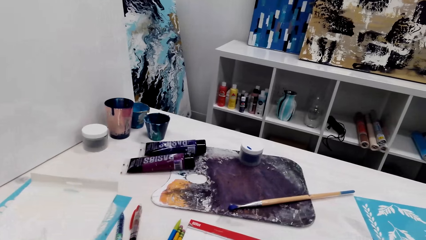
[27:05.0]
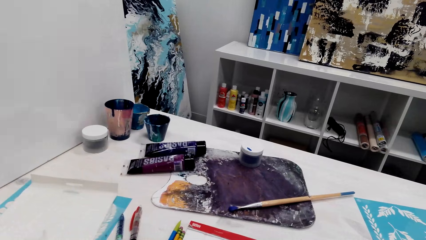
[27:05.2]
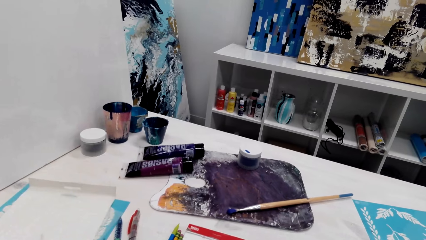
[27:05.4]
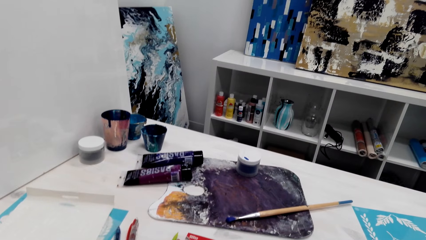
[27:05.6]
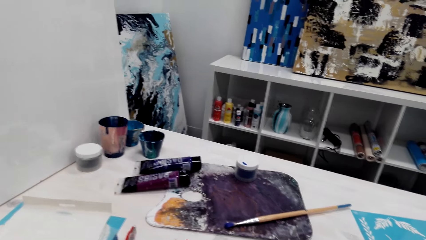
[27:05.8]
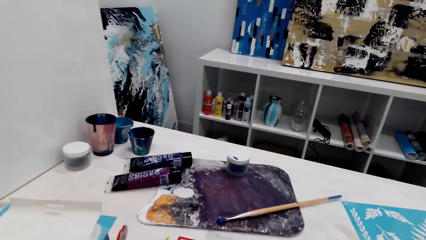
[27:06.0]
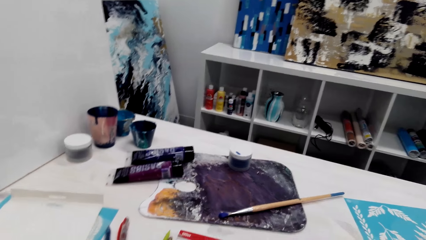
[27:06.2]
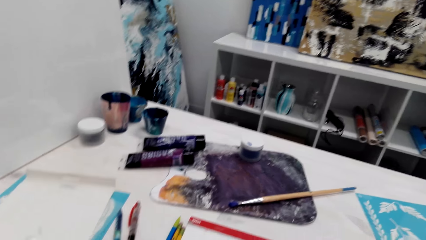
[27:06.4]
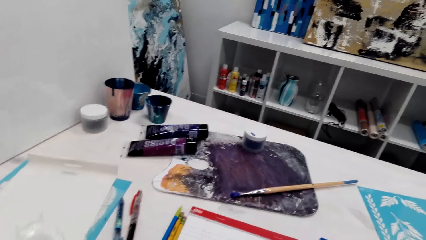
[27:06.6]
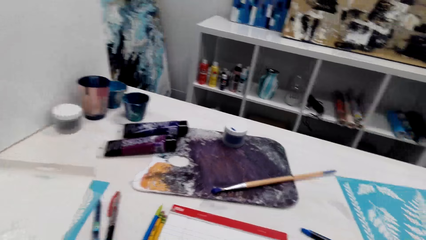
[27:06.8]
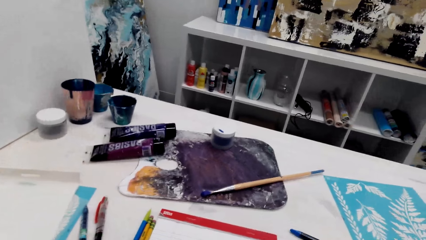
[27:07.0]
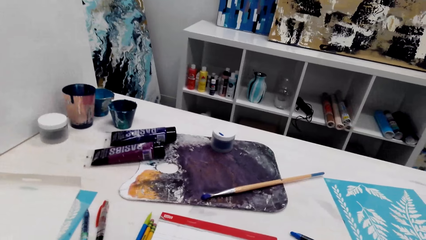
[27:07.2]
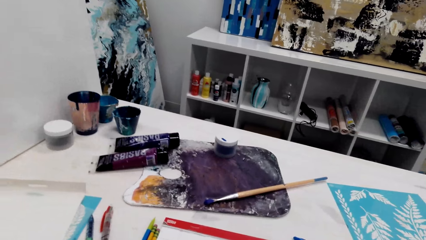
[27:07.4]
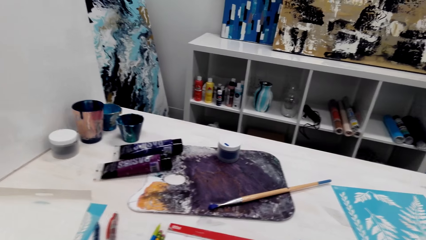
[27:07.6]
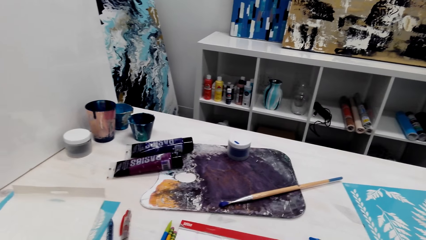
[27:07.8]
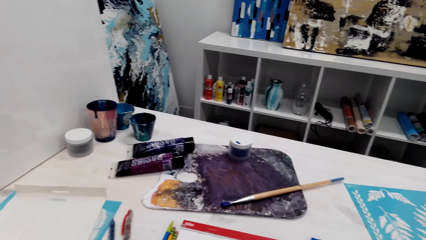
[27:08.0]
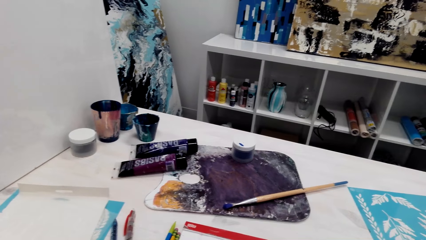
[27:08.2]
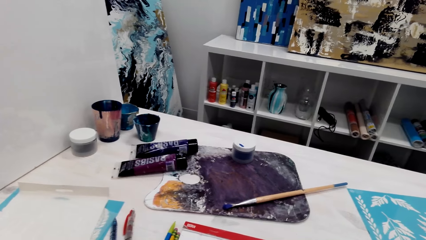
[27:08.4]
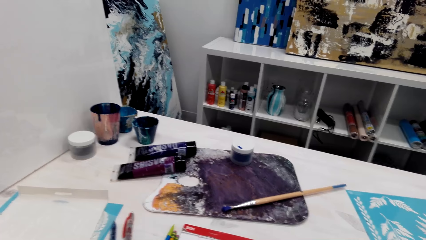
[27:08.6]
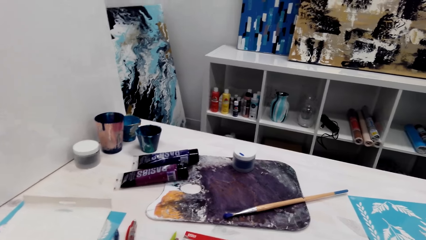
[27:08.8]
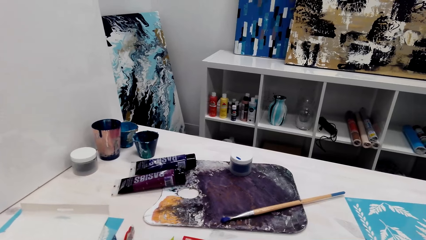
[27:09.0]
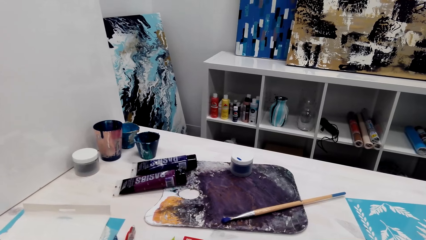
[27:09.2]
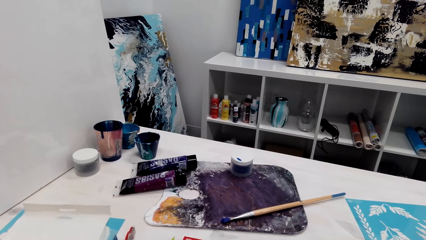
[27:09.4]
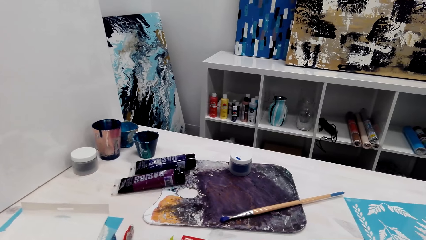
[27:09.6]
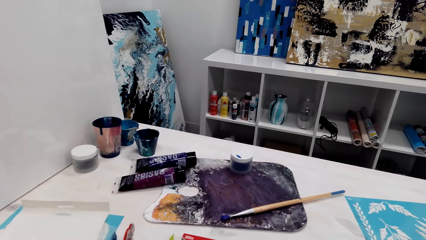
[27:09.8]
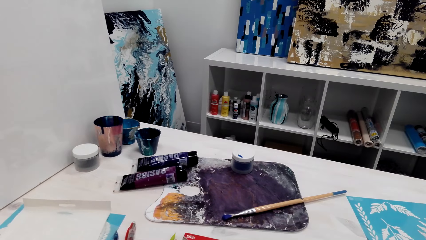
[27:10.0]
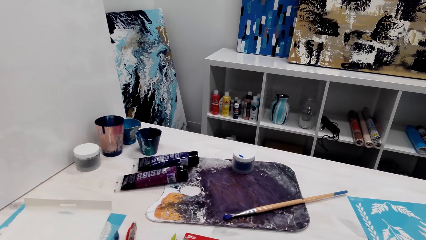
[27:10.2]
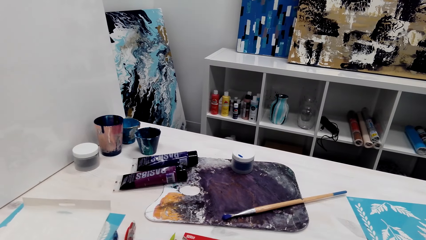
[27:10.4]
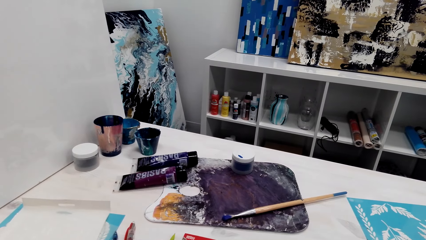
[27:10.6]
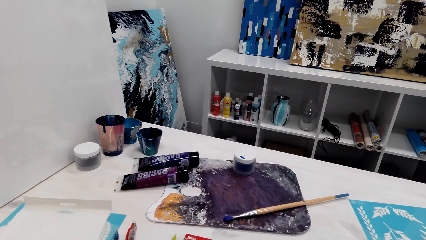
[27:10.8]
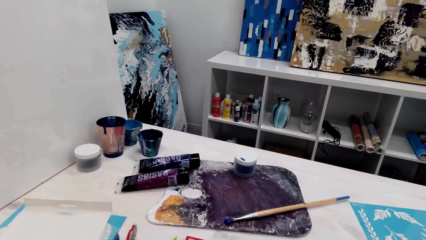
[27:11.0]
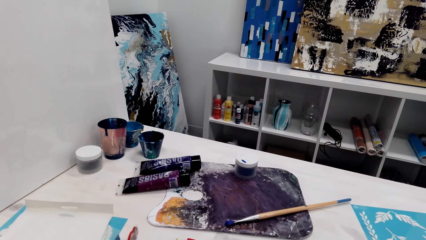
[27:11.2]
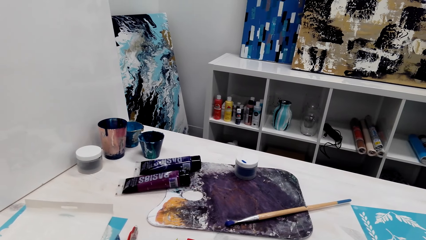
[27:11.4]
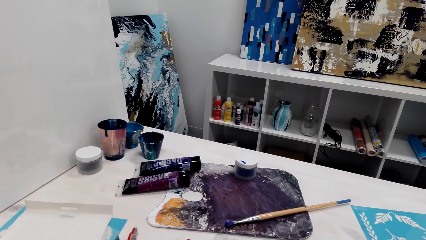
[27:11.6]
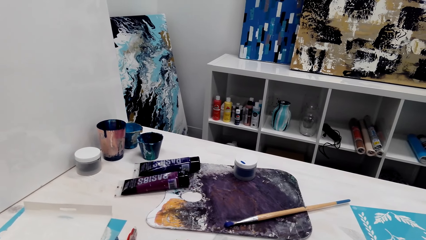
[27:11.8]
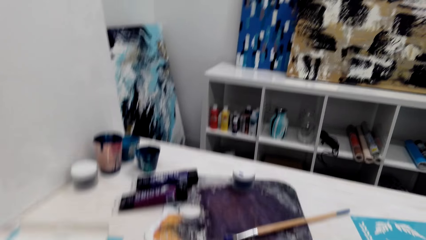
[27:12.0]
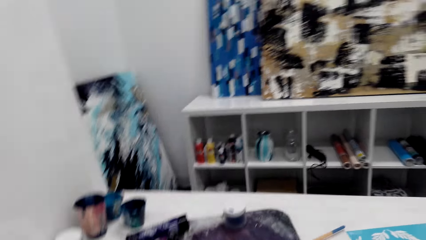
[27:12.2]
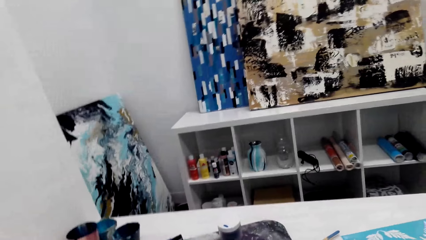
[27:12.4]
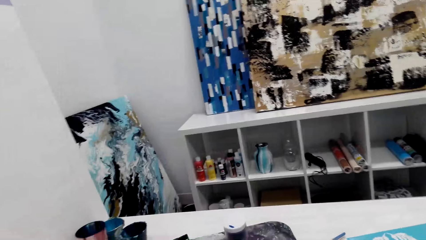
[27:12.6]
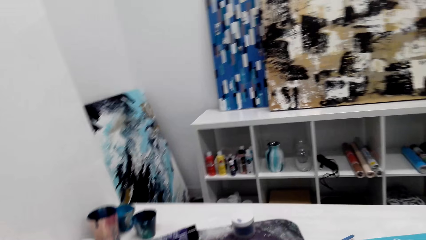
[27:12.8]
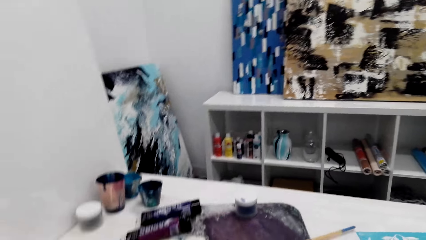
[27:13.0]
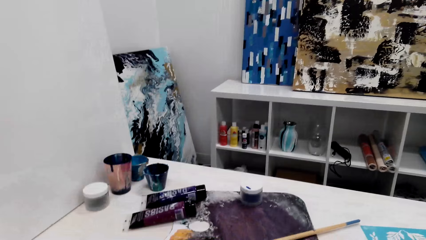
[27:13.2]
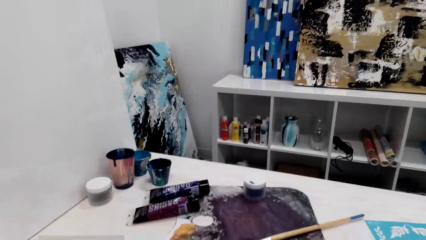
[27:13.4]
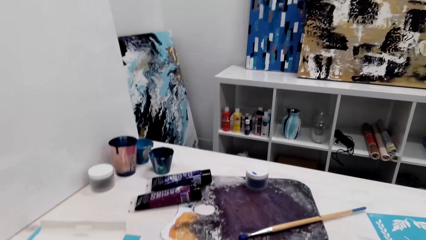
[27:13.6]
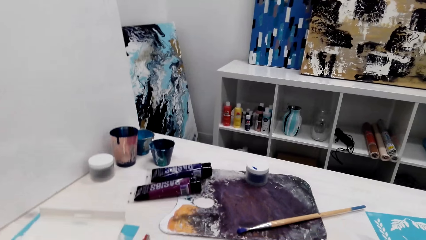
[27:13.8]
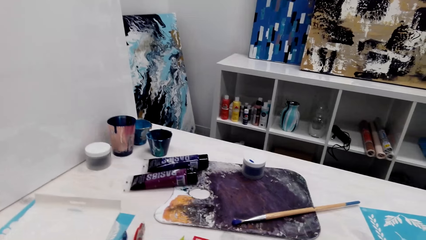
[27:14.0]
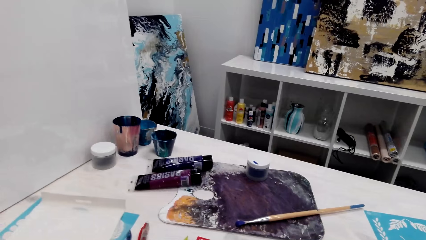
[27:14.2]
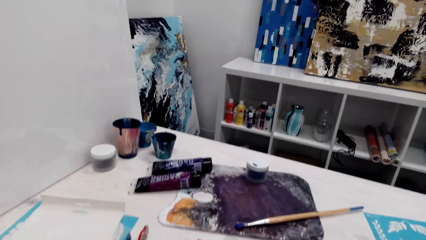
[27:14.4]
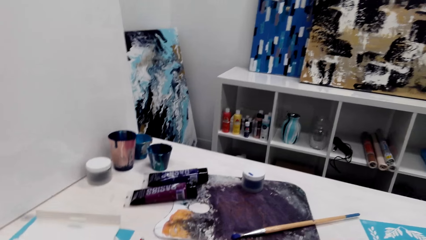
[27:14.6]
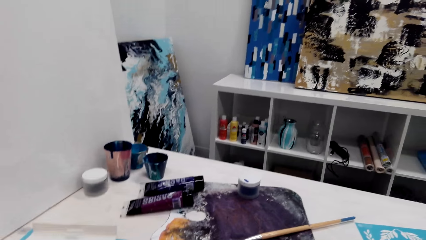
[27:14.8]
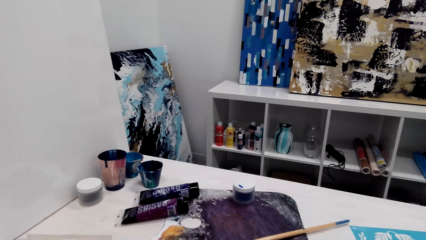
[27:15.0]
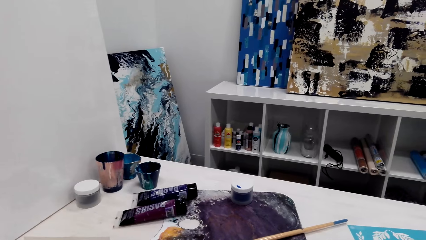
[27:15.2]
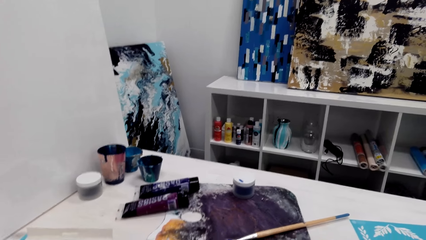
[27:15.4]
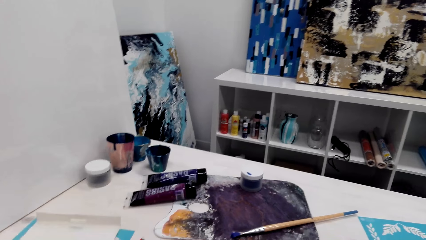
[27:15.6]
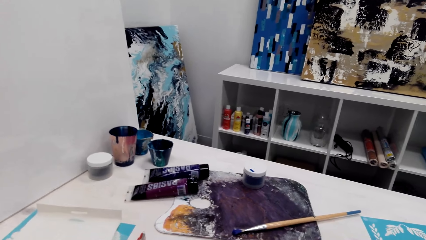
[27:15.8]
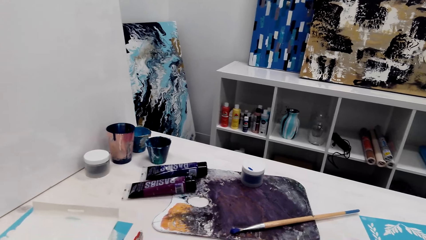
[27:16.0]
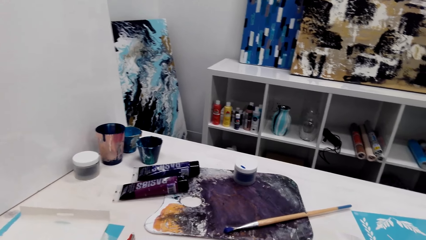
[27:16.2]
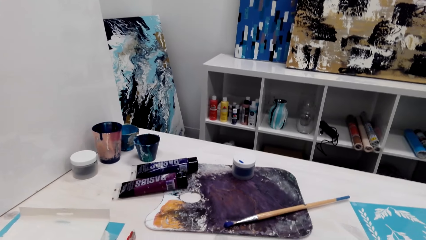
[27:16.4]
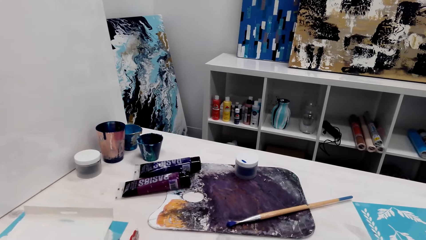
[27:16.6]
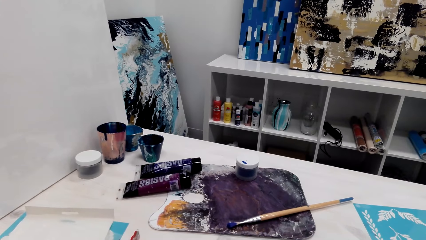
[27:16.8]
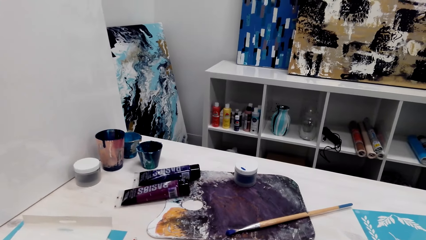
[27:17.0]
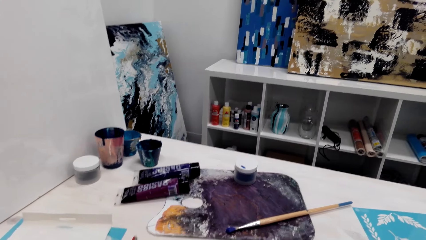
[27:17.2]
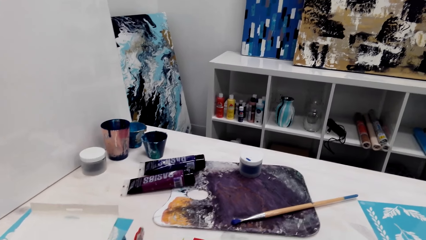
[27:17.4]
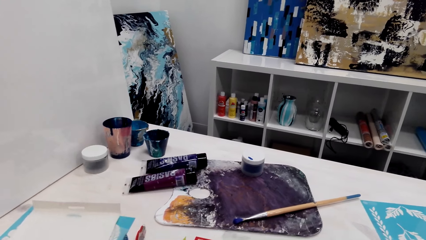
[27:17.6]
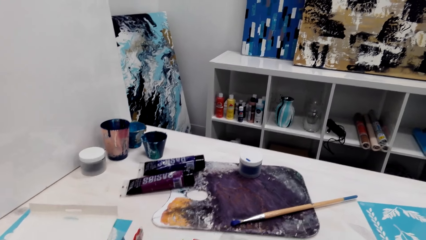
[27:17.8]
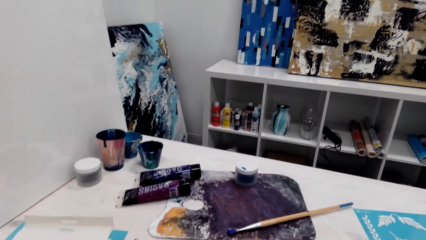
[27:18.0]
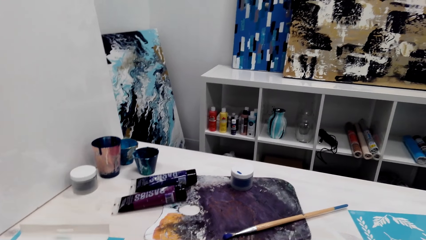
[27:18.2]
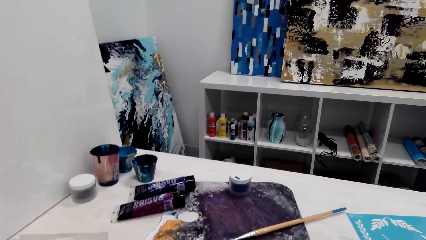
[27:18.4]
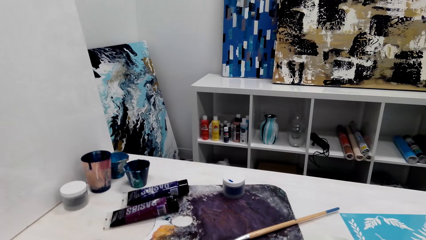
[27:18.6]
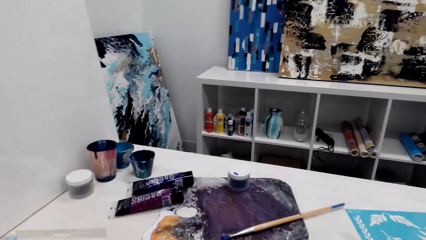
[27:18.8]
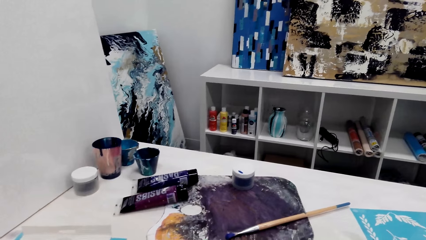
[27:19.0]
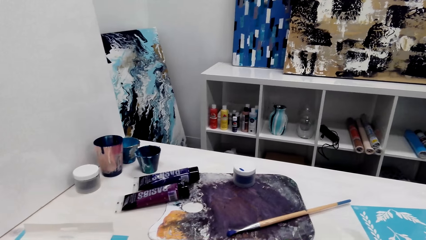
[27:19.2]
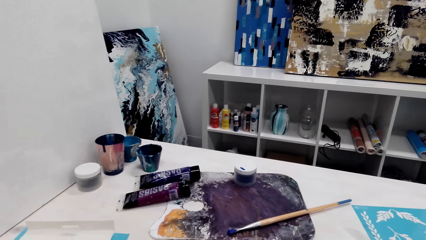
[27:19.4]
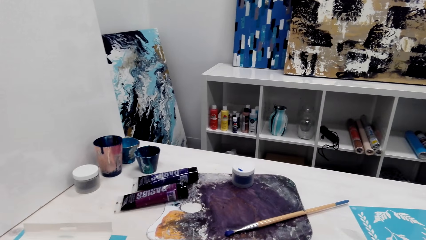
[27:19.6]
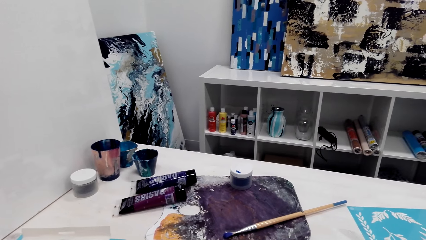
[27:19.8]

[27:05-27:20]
The camera wearer turns. They talk to another person.
